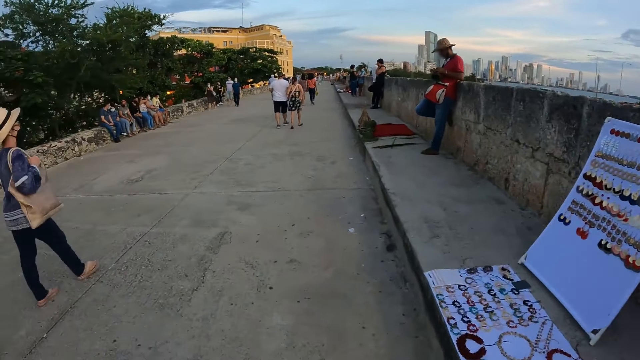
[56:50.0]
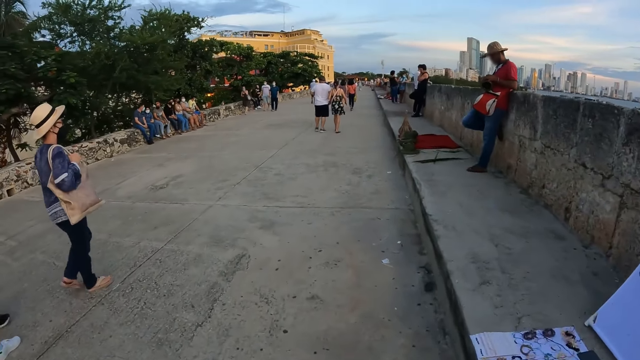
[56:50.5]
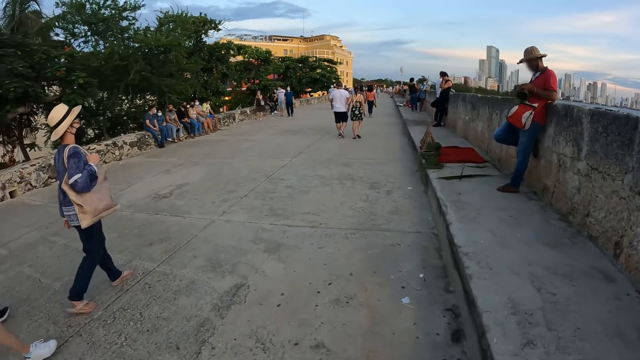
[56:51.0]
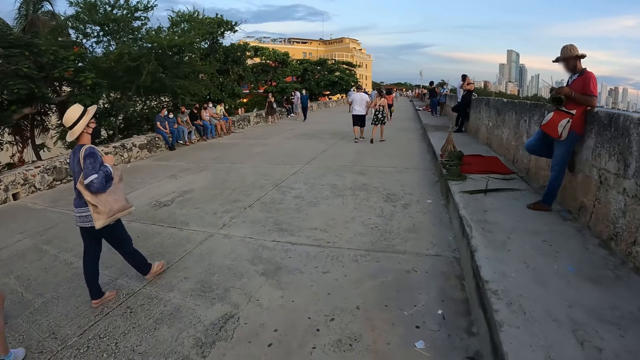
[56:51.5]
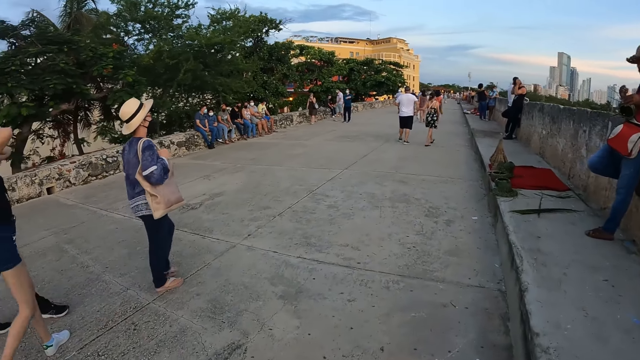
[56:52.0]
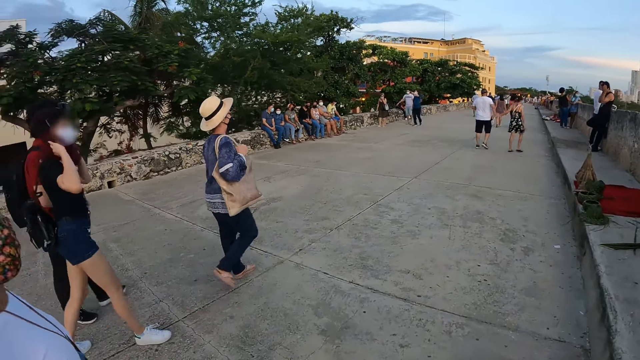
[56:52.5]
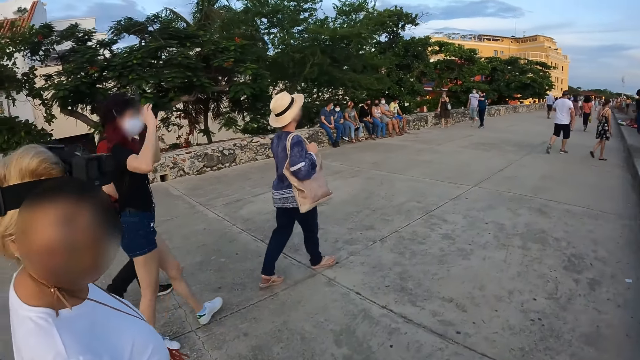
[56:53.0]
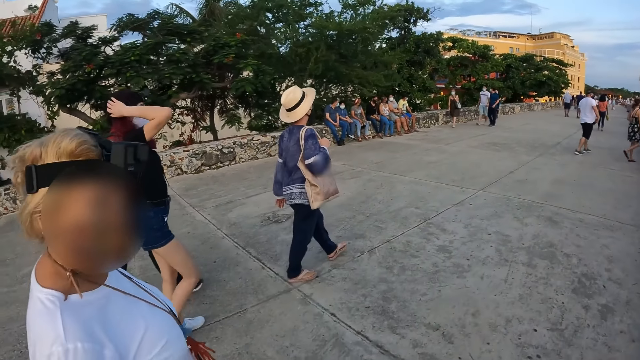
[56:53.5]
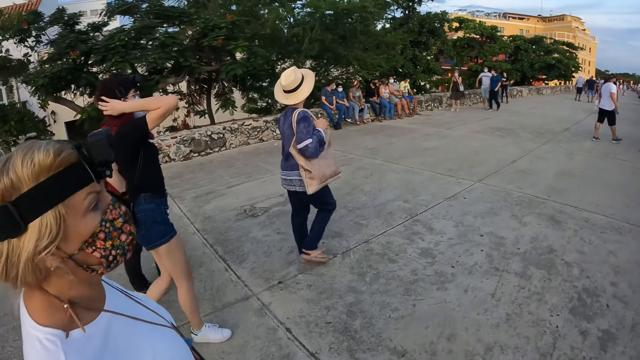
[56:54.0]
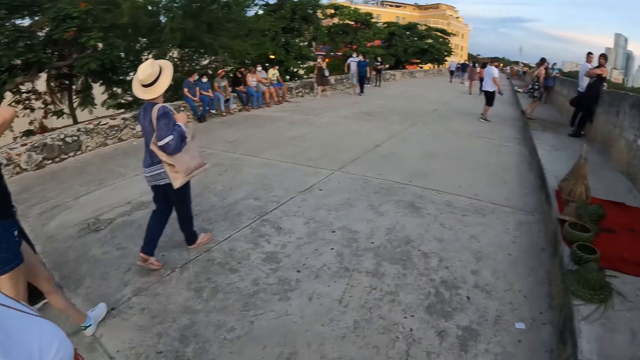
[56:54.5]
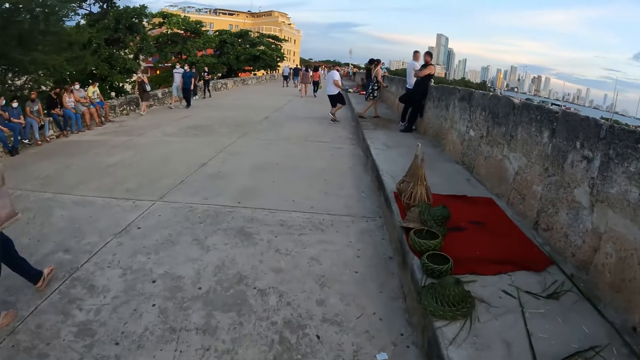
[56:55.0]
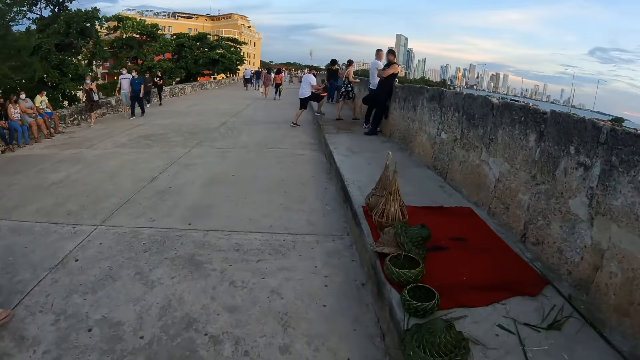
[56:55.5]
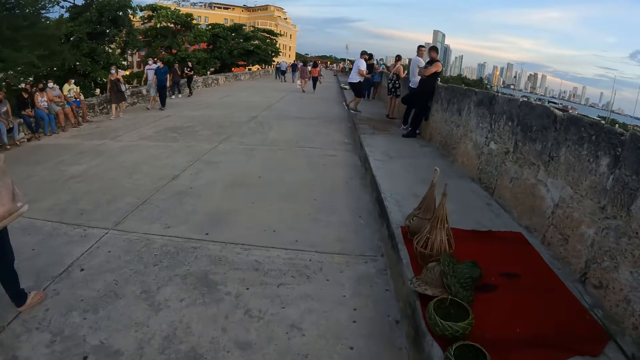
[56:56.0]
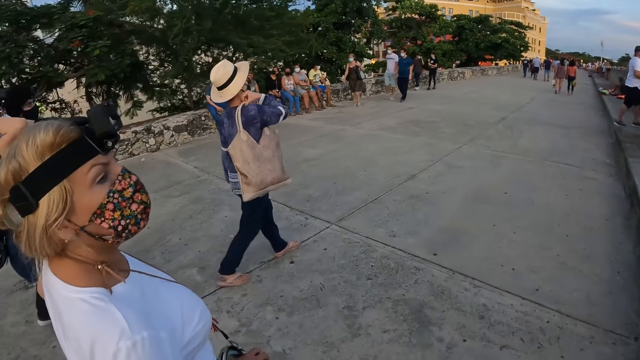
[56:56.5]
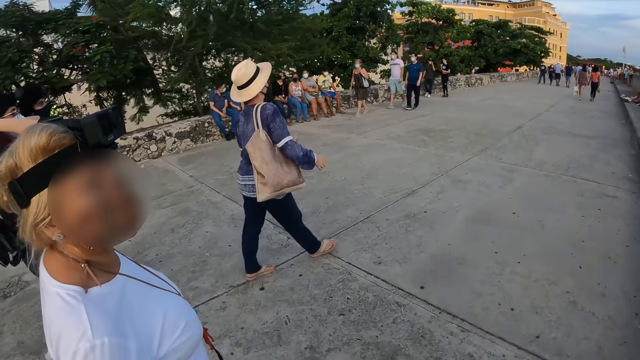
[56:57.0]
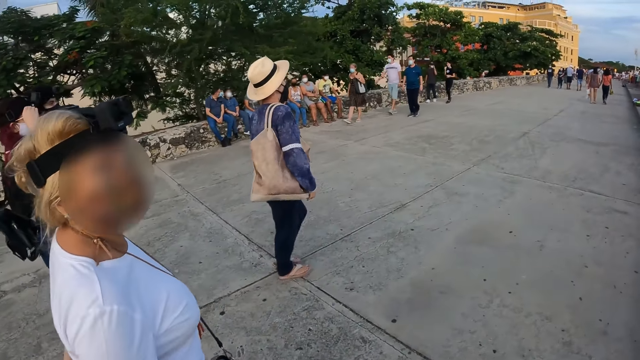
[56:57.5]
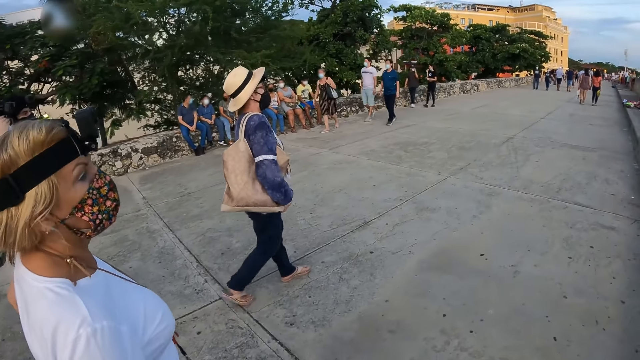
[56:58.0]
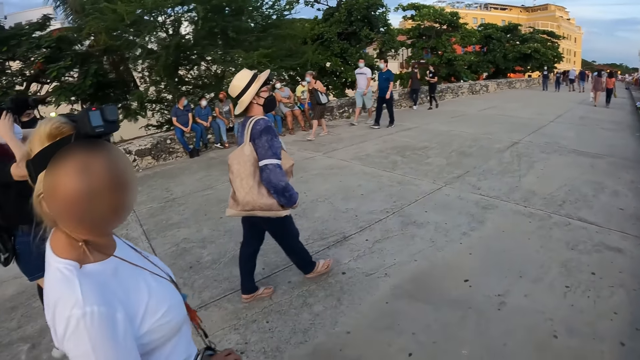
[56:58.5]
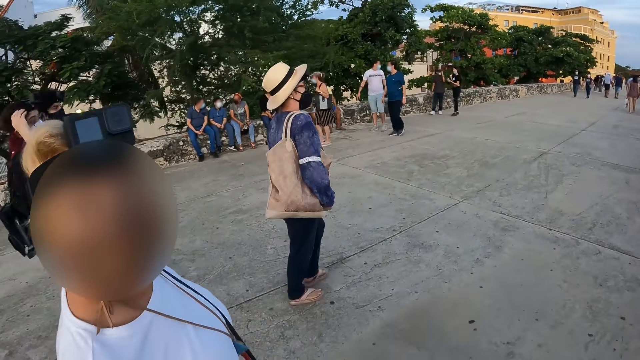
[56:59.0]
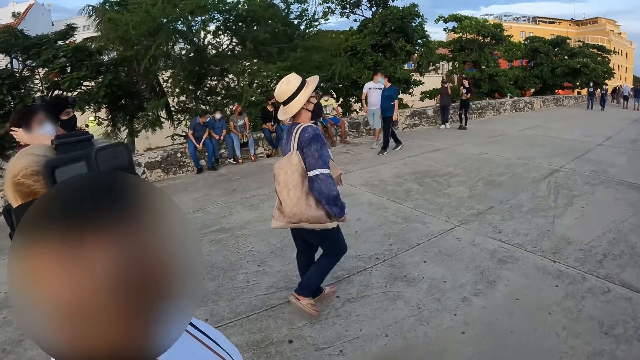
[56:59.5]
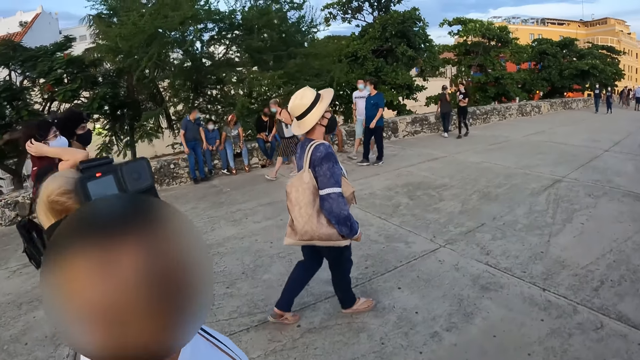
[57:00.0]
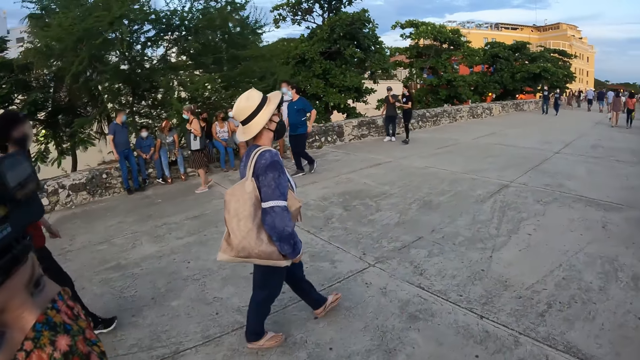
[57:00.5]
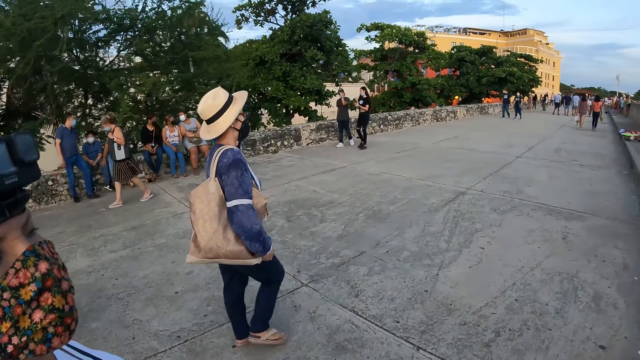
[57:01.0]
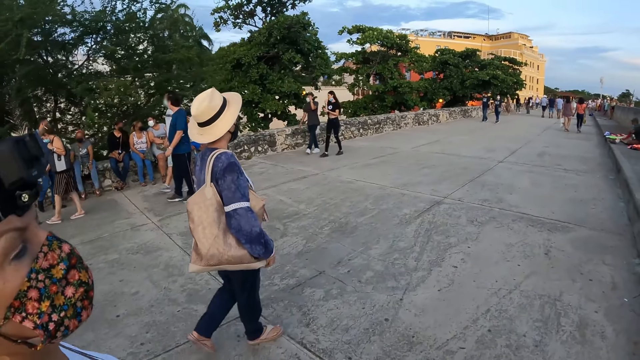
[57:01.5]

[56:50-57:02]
A woman adjusts her hair with her hands. The camera wearer converses with another woman. The first woman adjusts a camera on her head with her right hand. The other woman touches her hair with her right hand.

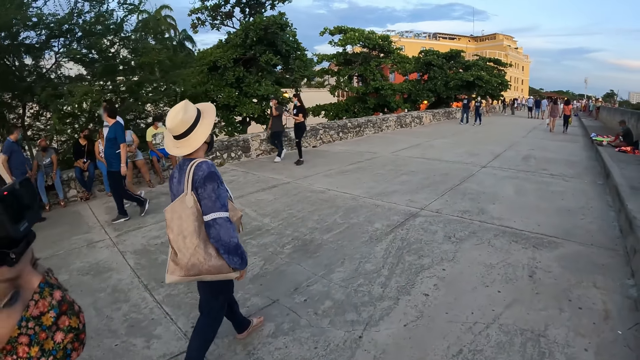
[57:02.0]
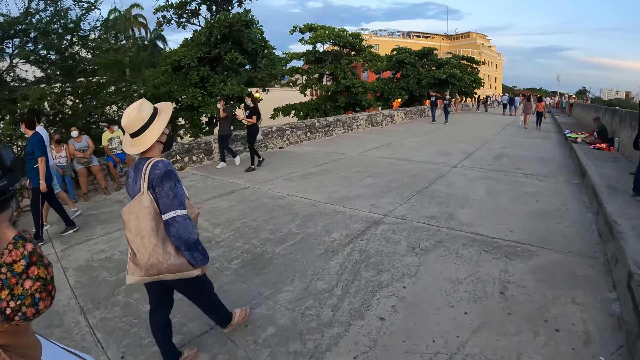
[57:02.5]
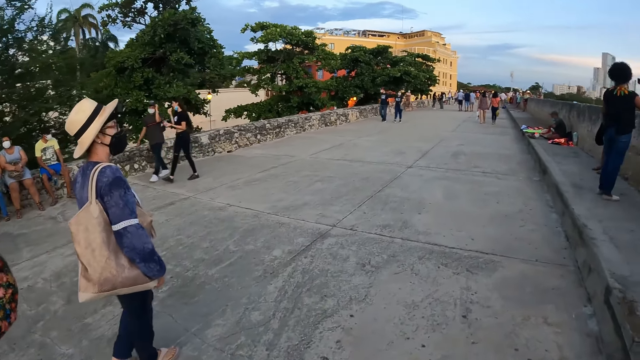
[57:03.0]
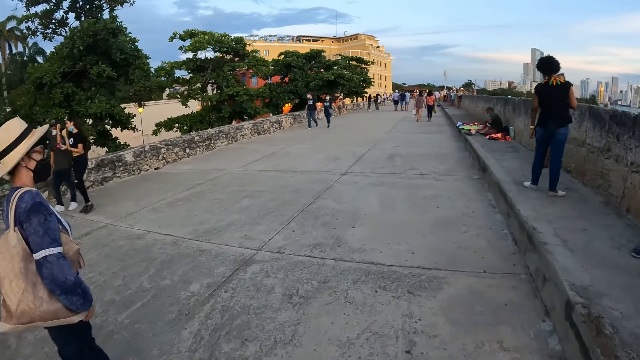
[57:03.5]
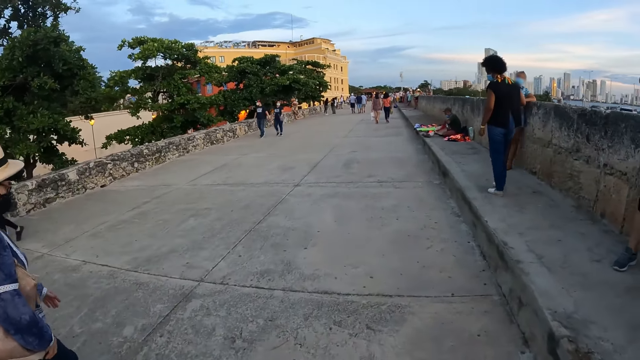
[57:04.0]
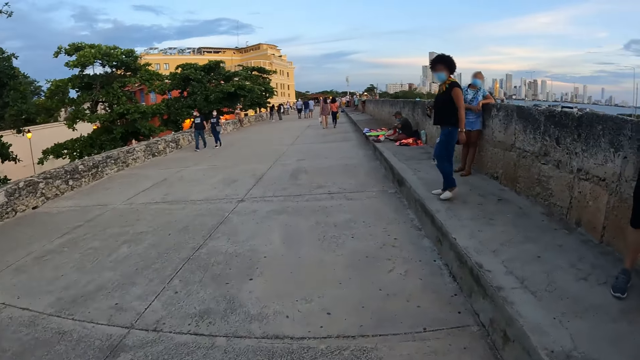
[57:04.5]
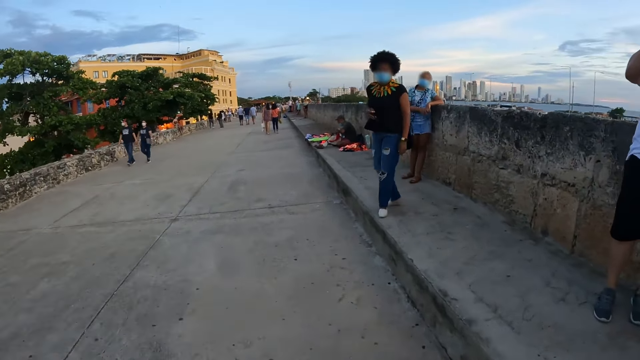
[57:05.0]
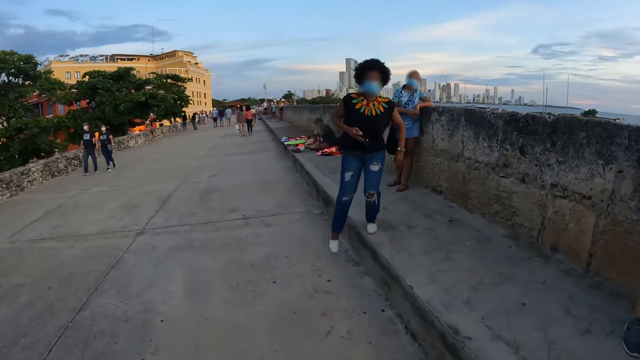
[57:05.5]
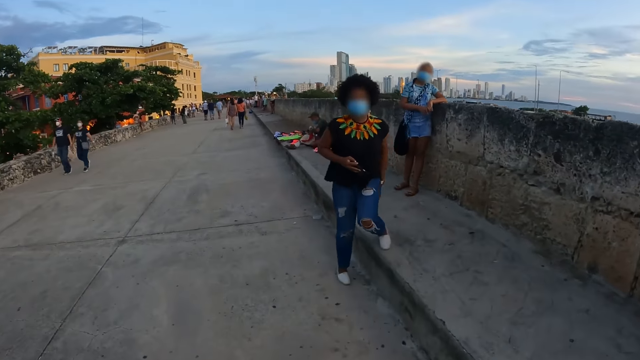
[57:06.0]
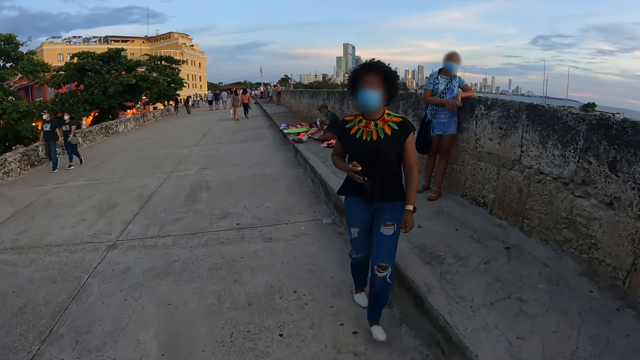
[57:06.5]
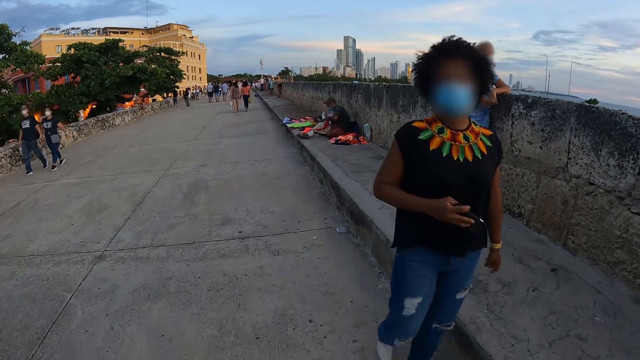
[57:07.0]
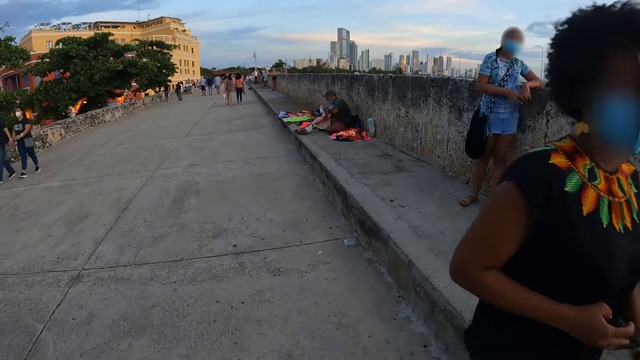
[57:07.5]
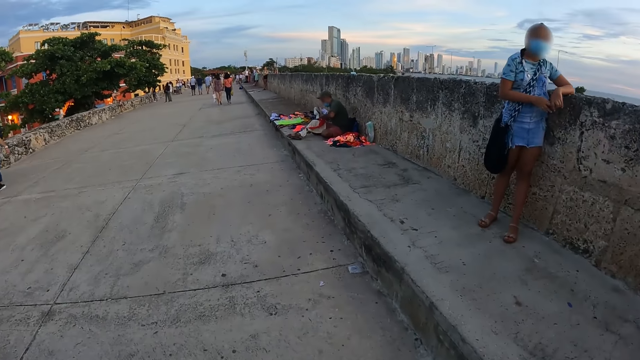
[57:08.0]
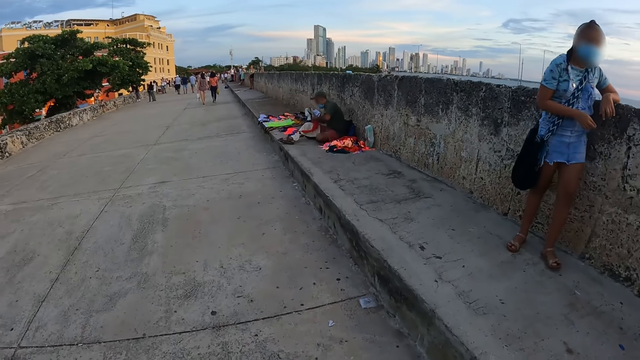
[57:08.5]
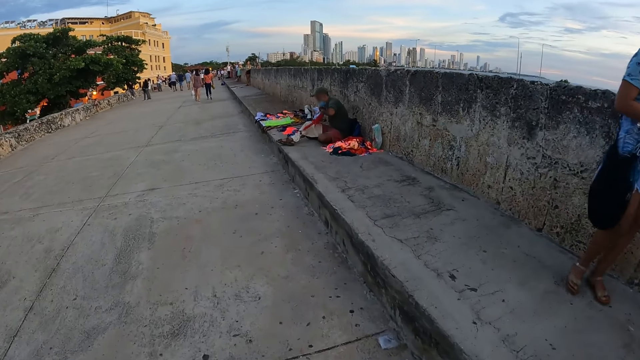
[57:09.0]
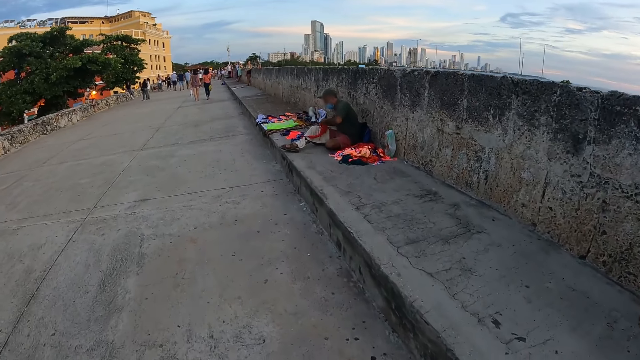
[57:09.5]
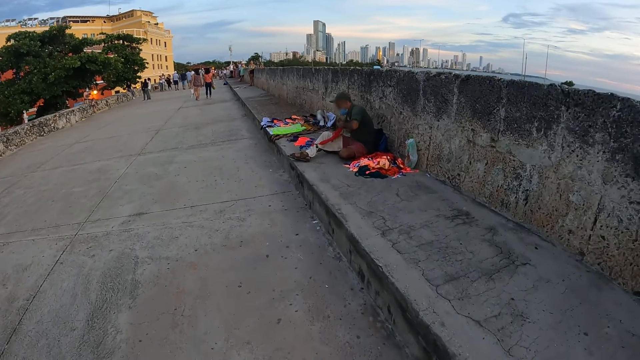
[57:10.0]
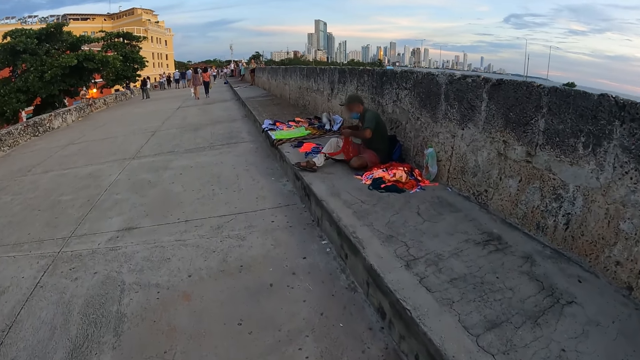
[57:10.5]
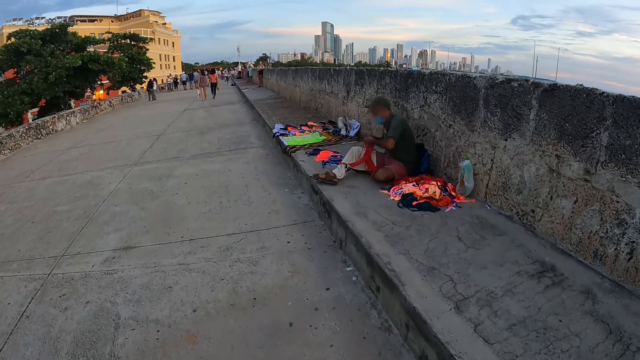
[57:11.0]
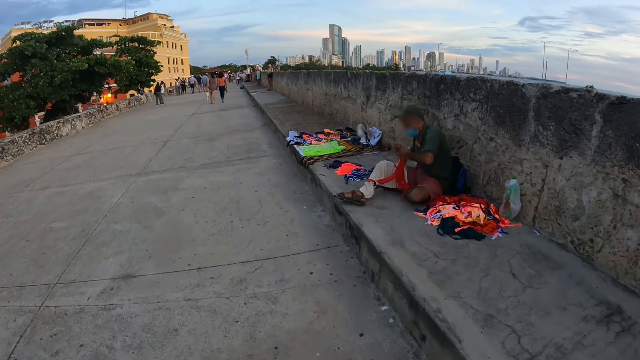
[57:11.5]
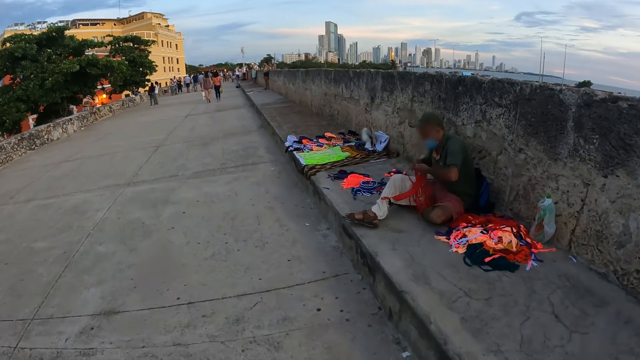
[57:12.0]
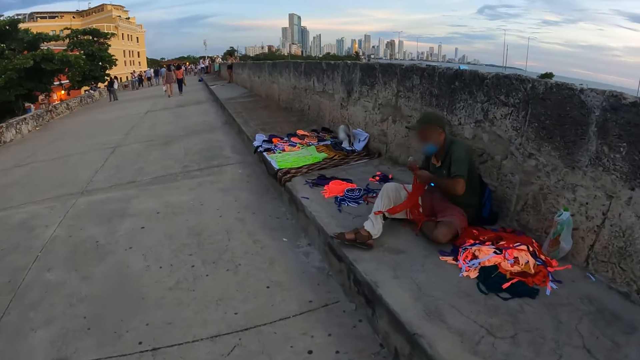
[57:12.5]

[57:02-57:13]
The camera wearer walks on the pavements.
